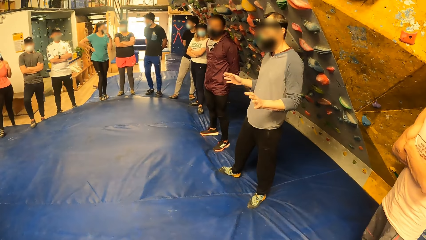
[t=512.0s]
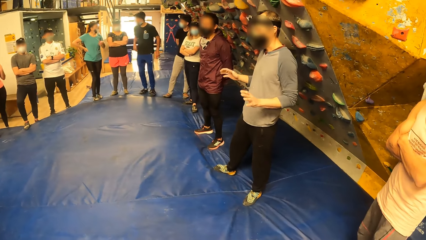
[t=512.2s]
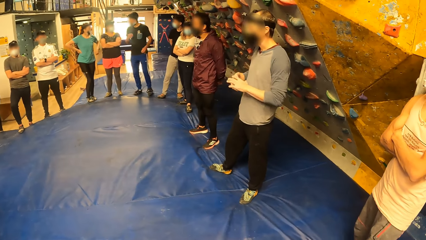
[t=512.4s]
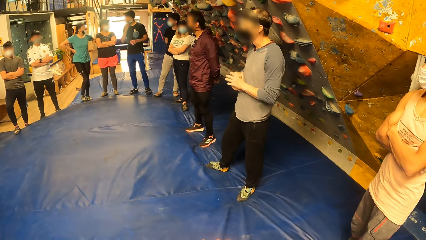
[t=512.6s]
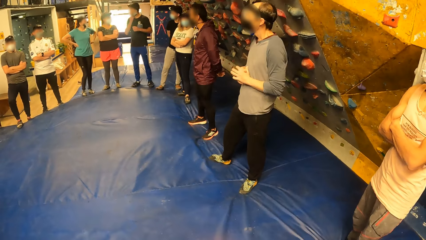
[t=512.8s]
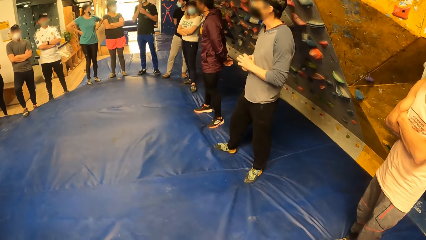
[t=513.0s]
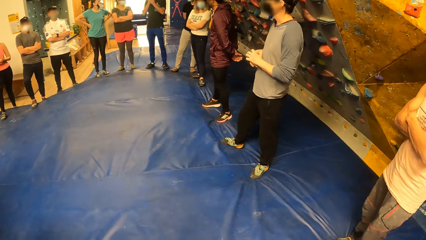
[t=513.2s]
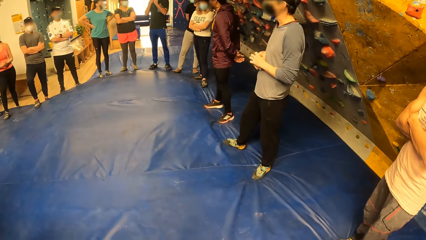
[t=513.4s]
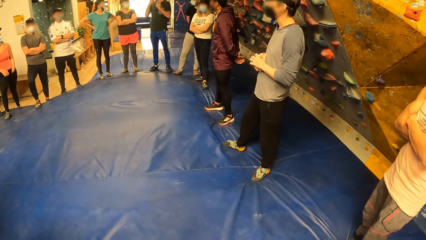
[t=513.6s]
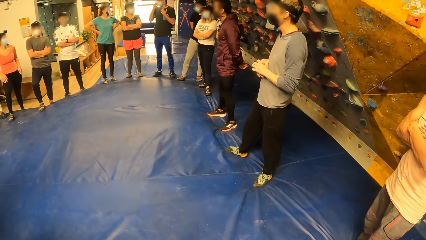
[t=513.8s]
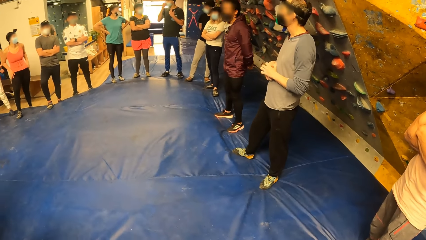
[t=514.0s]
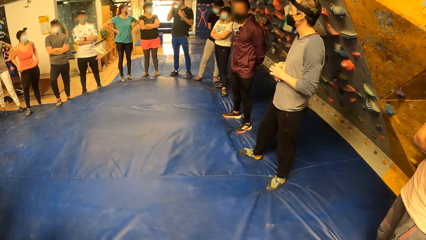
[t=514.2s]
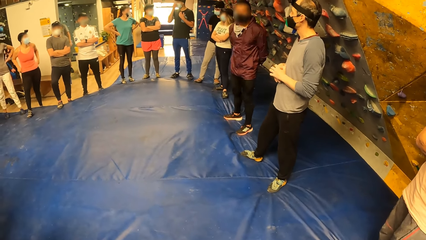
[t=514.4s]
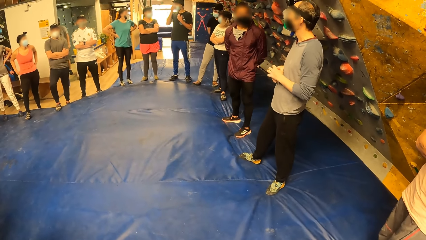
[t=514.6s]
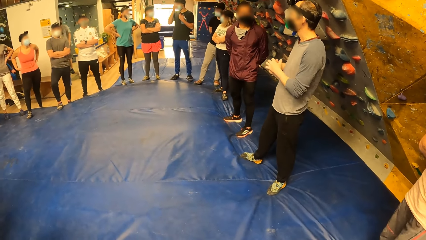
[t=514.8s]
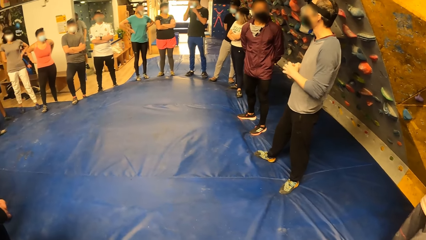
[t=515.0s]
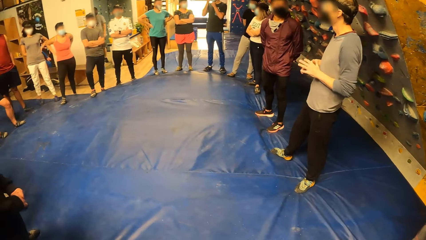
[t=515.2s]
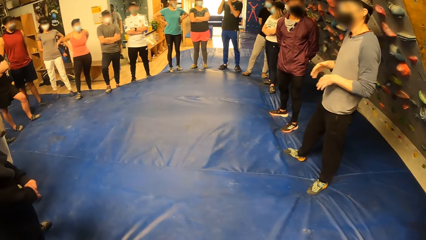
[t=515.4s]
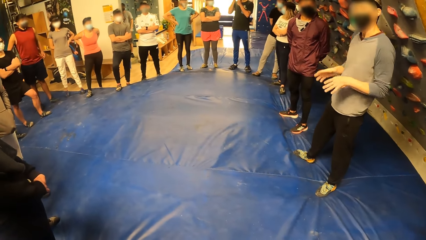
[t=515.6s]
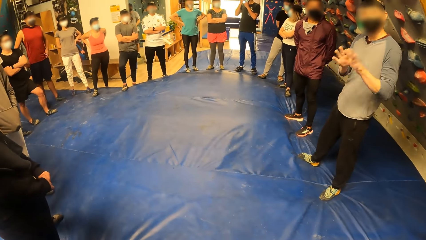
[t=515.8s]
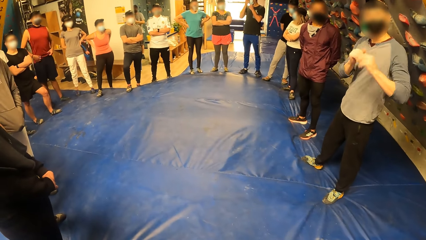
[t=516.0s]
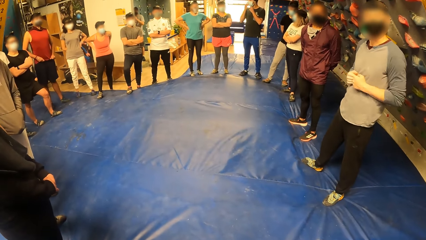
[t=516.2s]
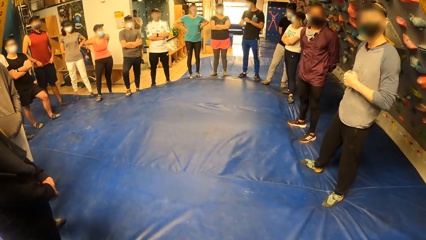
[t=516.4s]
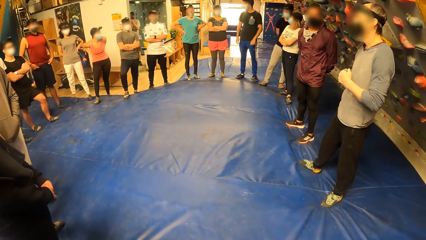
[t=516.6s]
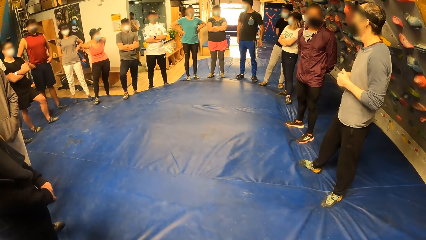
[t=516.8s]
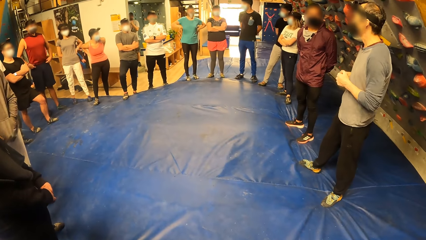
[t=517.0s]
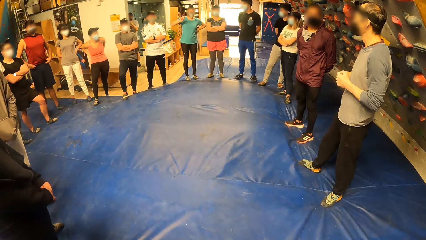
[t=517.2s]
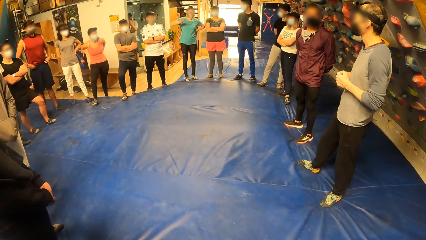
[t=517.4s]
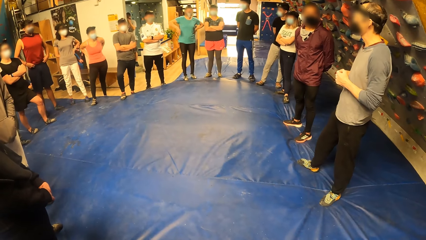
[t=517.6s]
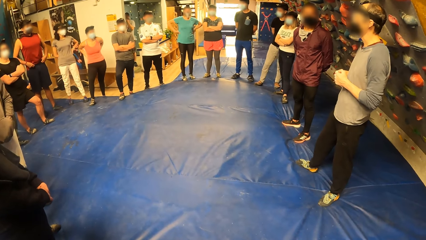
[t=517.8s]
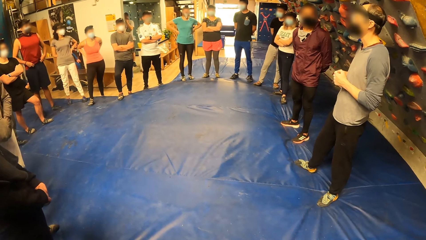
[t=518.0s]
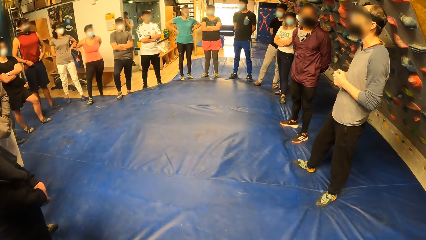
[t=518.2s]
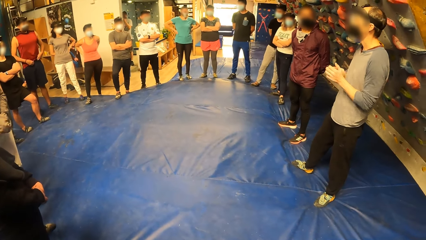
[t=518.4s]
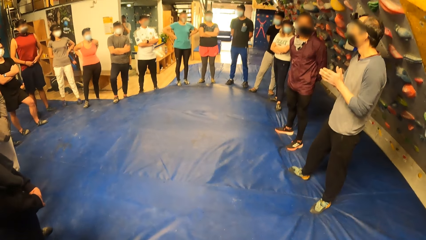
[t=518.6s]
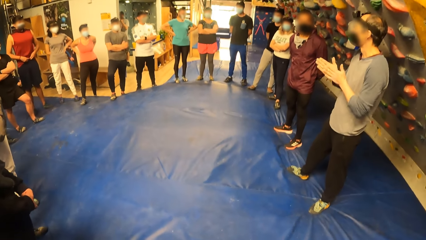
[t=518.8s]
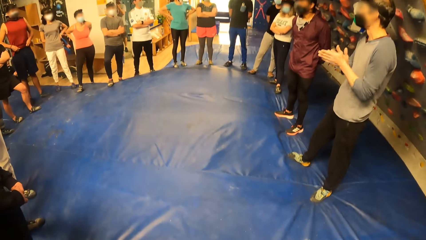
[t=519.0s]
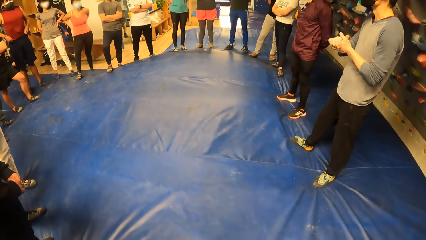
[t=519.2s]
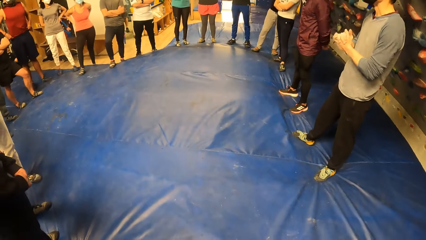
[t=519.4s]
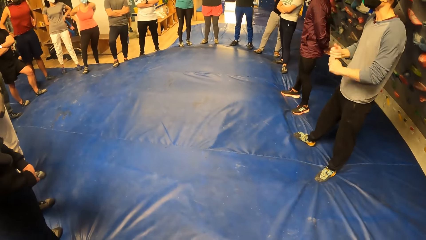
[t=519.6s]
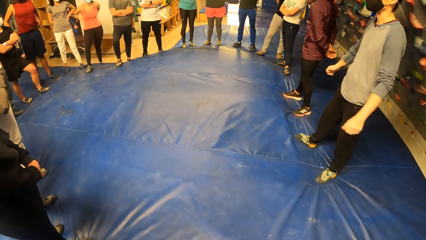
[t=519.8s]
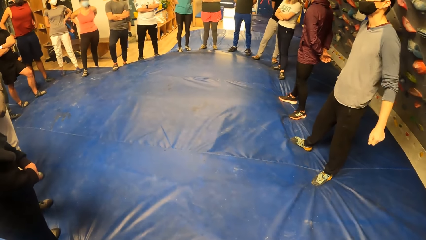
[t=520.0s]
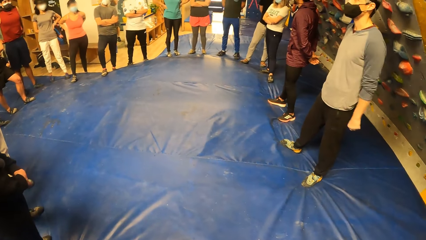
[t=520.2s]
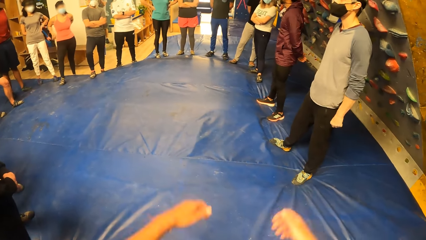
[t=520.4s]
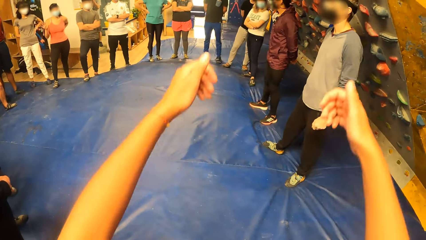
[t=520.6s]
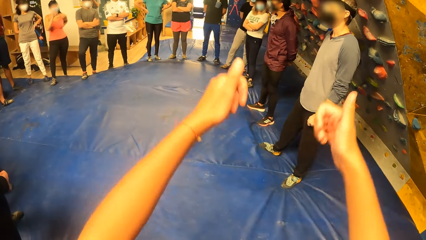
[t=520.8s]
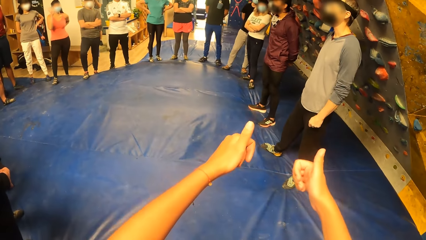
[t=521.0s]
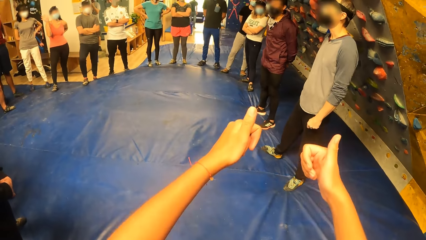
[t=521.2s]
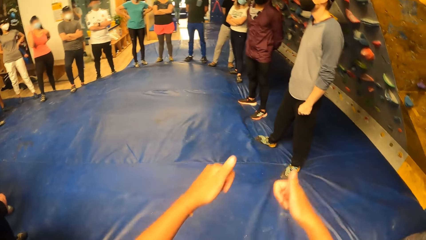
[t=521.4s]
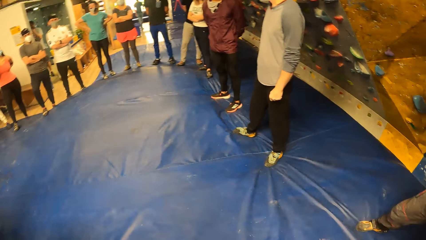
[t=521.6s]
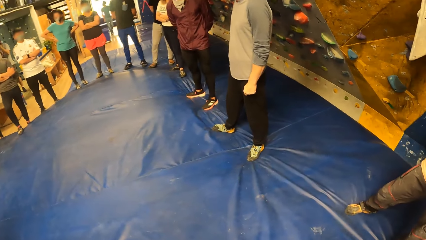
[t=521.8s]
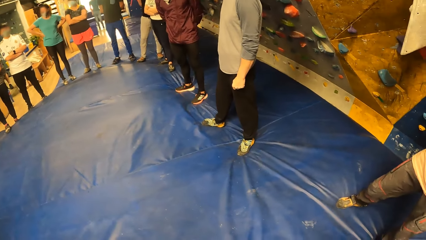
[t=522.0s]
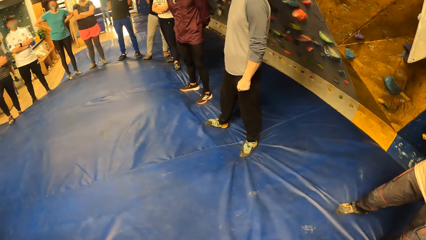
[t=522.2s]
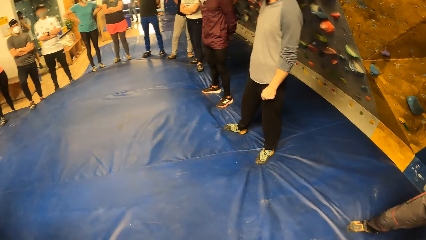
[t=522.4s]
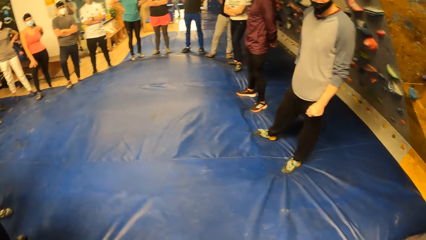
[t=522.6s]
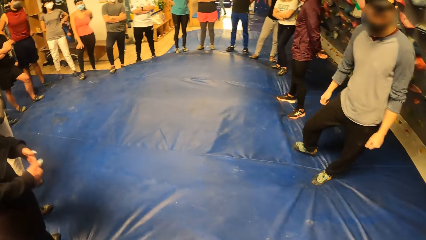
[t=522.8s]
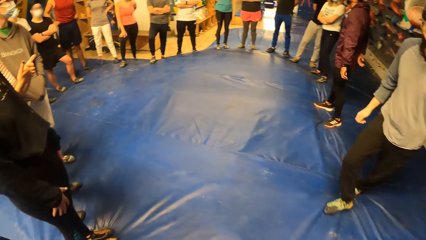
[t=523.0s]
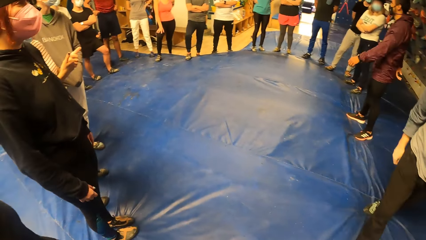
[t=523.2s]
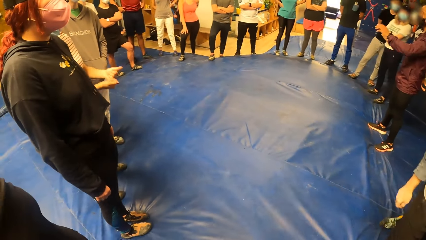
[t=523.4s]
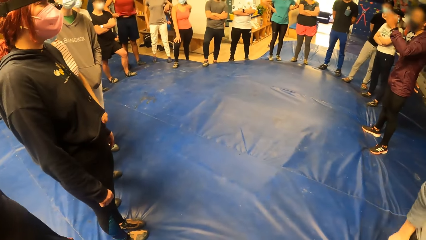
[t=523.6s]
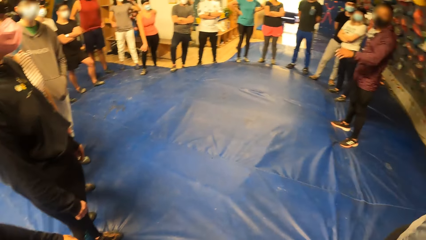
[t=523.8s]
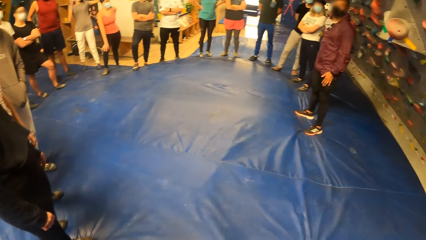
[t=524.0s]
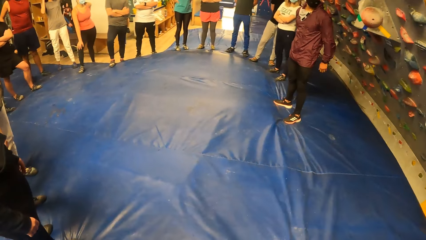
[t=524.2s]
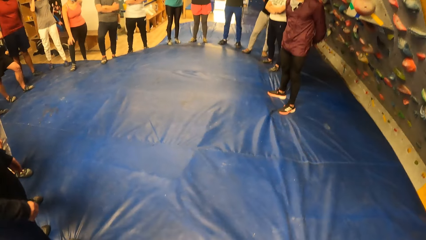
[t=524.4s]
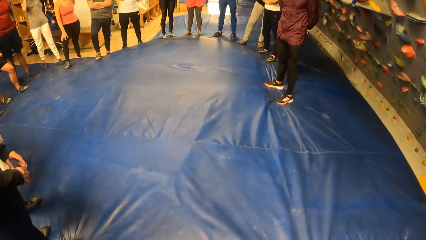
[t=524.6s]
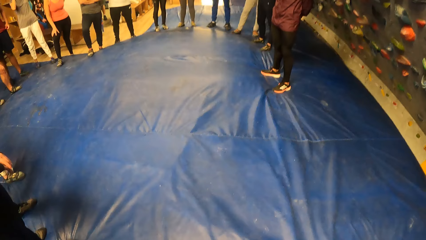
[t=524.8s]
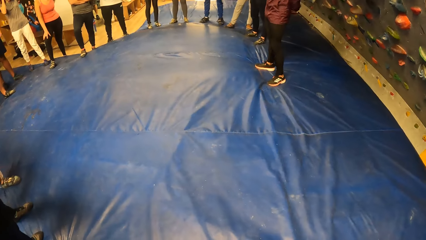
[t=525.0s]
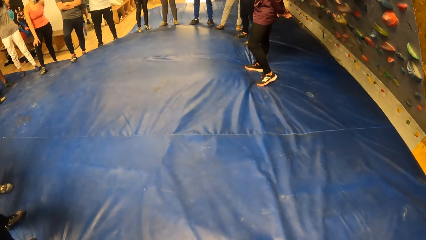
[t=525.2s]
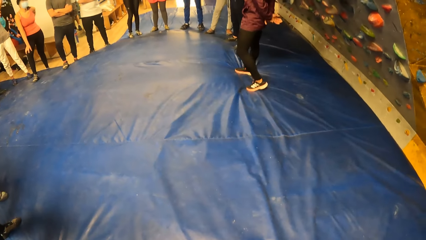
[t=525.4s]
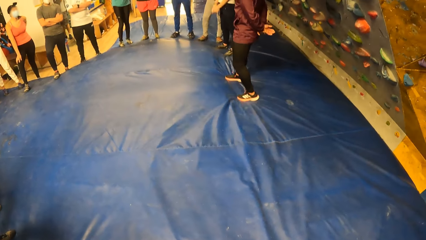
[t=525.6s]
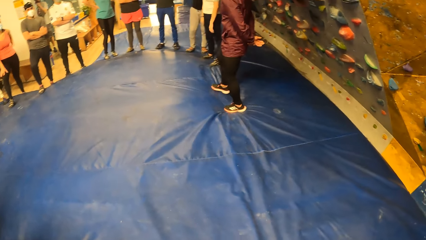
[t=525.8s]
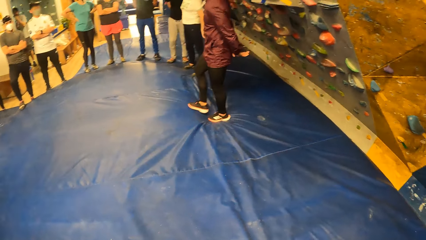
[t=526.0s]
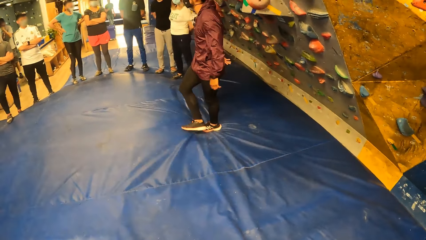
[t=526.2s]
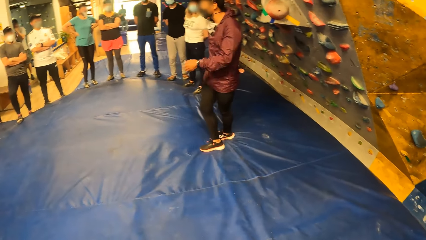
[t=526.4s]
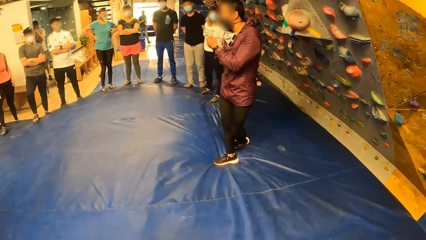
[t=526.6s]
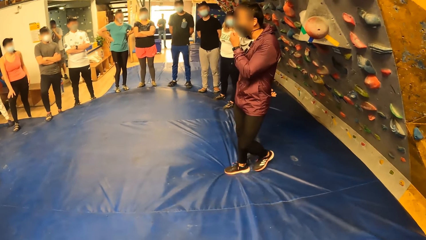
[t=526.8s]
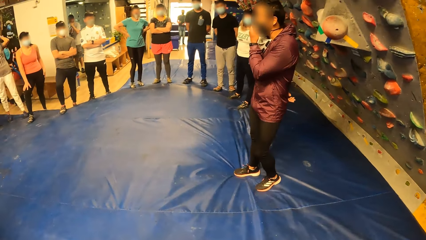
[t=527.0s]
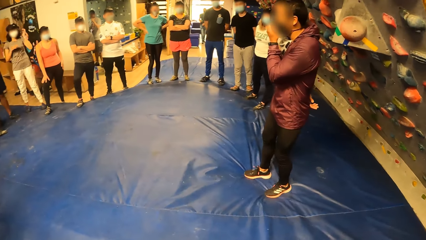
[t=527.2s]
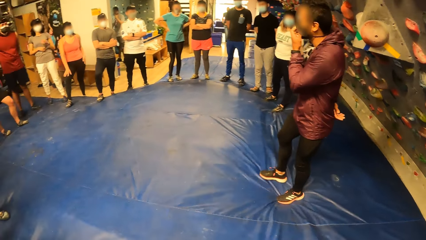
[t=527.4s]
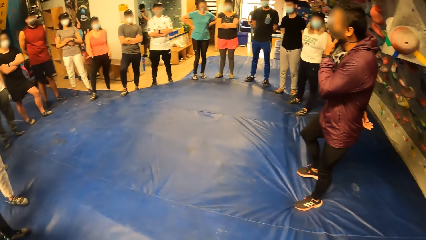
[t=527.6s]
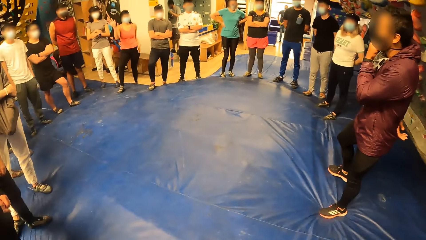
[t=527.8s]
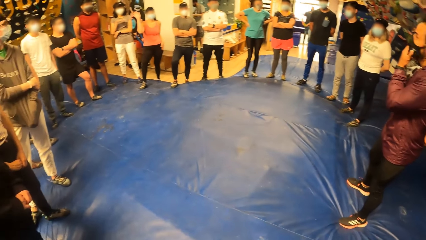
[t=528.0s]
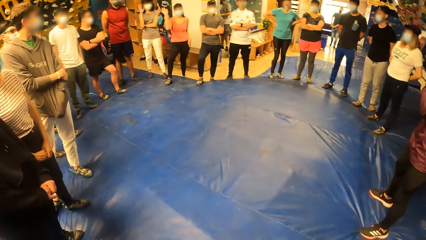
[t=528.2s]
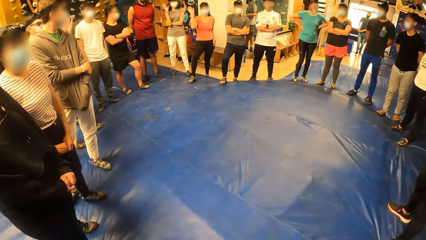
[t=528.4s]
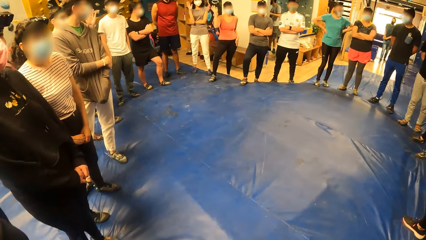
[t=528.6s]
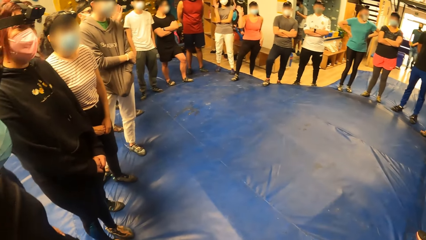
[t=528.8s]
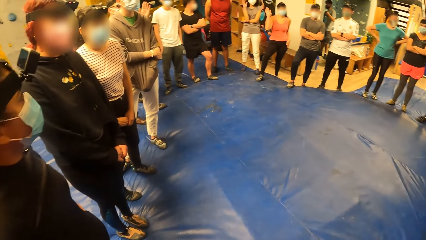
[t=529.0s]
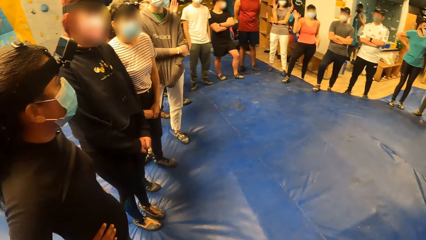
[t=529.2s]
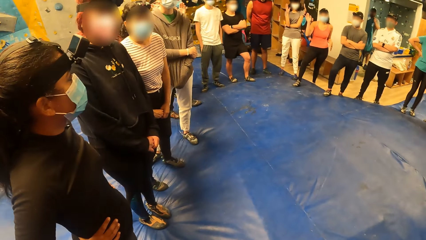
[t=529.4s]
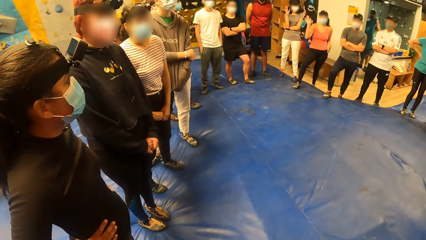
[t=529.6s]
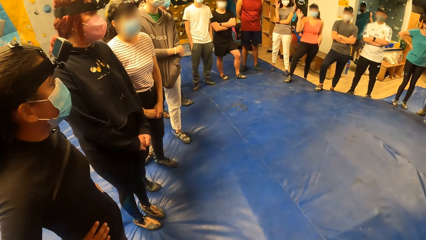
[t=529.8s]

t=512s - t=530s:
The camera wearer looks at the floor. They lift the hands. They interacted with a man. They raise up the thumbs. They lower the hands. They look around. Another man interacts with a group of people.
